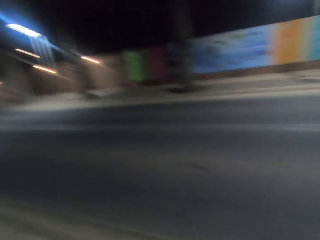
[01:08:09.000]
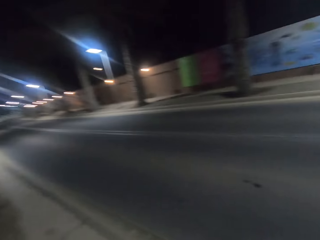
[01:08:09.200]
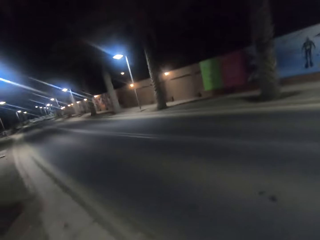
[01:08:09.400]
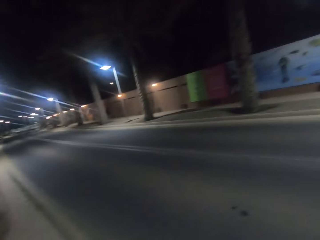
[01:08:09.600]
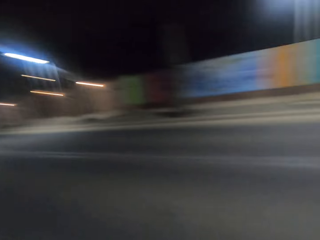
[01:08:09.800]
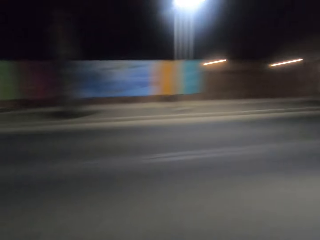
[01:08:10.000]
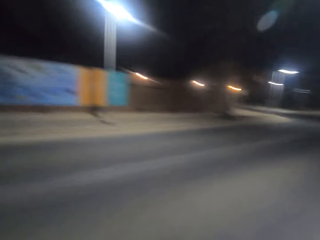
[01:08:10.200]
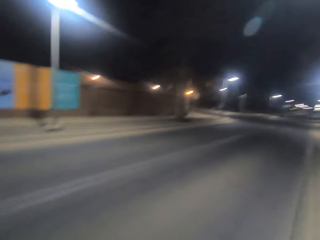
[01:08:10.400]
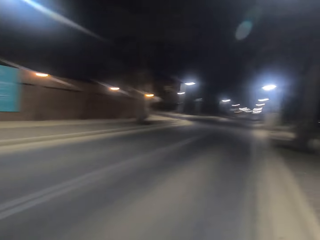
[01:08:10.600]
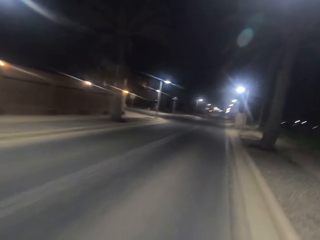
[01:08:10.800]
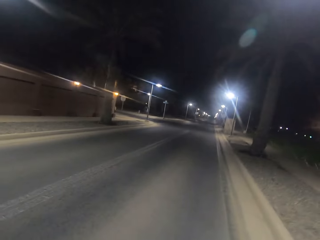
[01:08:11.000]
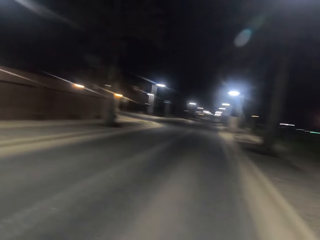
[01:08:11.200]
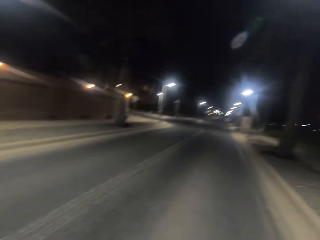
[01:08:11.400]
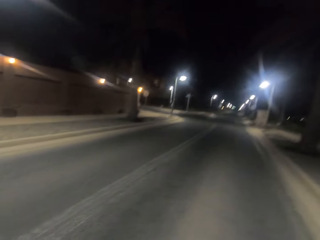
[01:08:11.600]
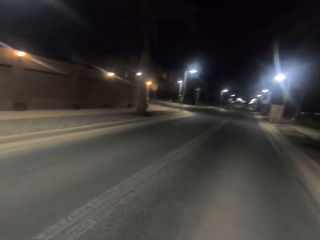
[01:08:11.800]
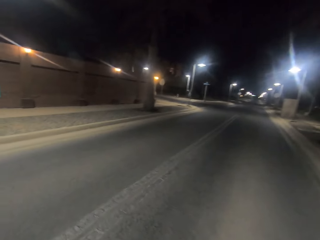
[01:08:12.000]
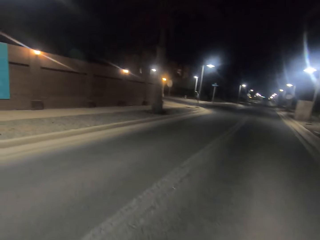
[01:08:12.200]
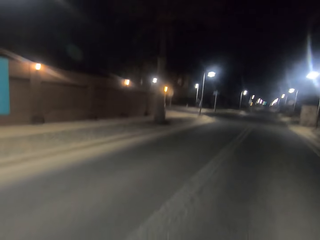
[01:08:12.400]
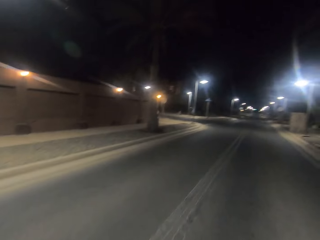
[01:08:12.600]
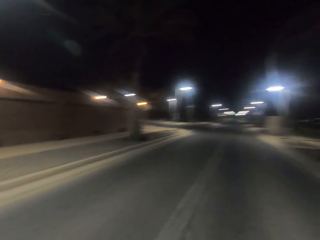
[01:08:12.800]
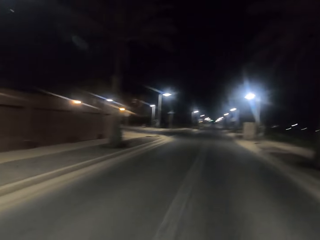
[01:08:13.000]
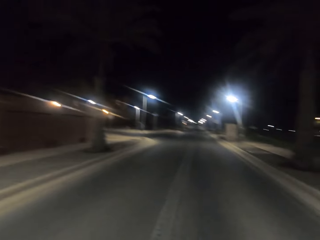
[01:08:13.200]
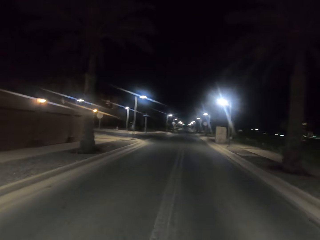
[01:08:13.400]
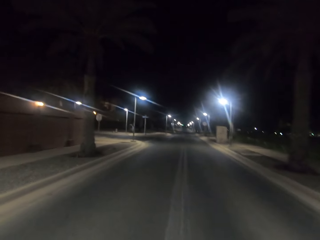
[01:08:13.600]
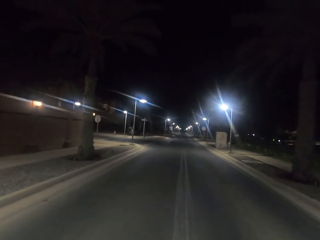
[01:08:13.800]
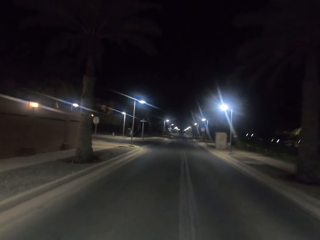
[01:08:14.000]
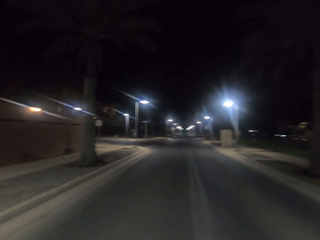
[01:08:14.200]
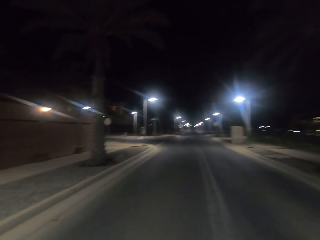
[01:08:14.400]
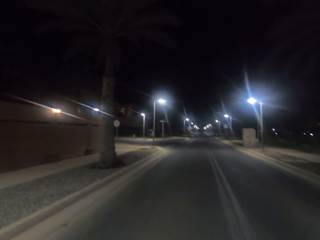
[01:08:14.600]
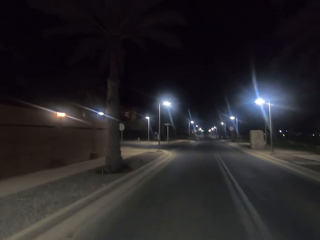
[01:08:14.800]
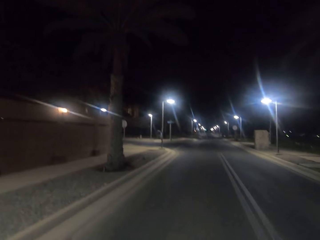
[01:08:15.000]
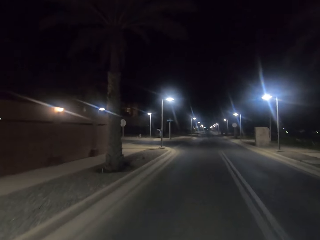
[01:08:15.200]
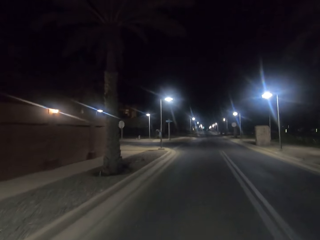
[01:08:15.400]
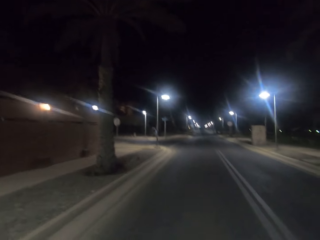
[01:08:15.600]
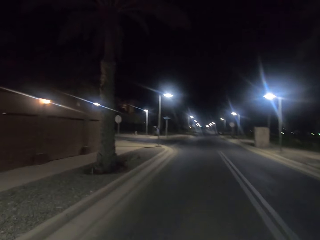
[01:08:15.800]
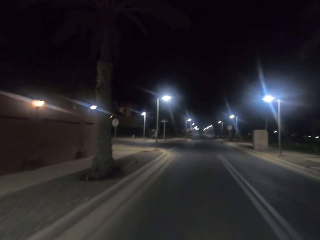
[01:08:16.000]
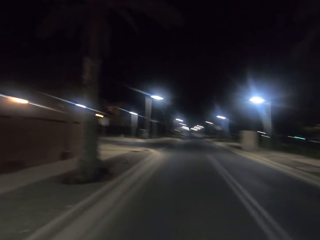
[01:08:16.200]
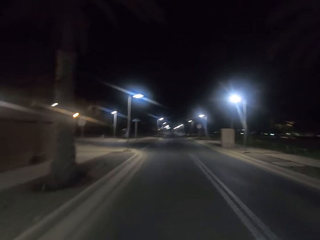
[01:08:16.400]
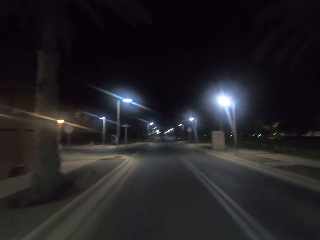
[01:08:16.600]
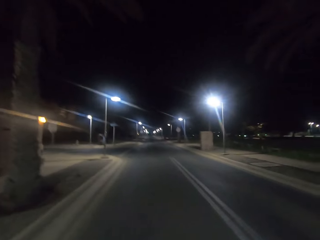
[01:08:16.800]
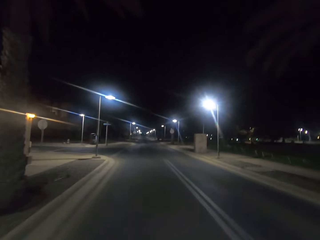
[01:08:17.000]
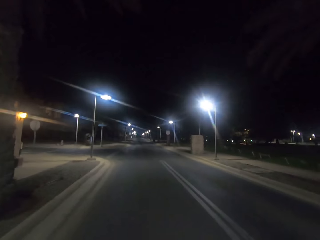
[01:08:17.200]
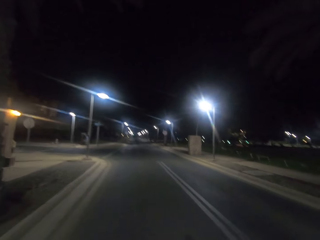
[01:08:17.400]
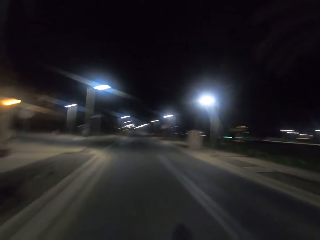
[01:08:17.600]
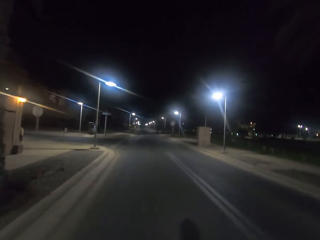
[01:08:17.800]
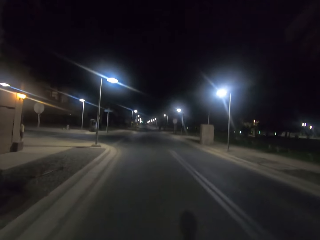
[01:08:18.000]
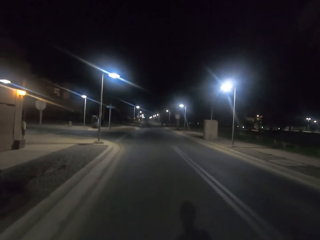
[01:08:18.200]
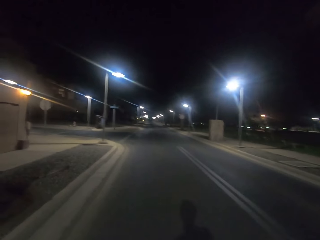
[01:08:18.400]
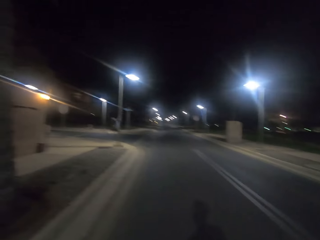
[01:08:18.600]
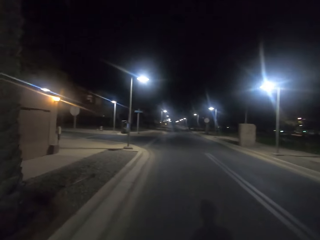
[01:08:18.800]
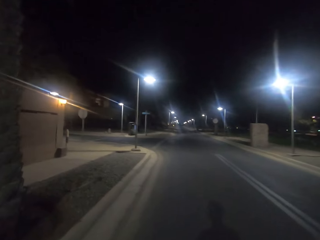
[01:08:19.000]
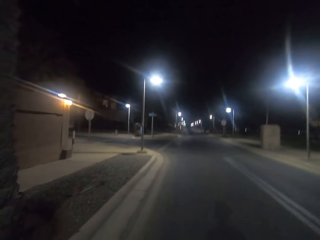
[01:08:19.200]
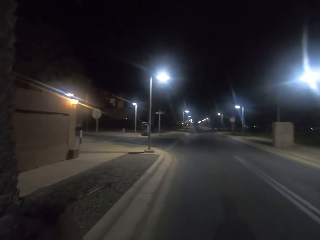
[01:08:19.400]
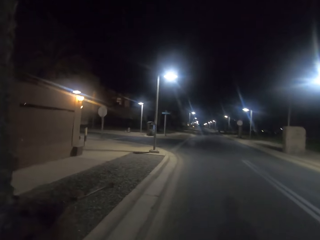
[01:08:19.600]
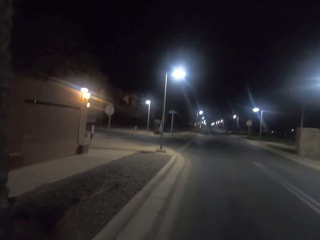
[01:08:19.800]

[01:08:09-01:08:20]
The camera wearer walks on the road. They look around. They cross the road.

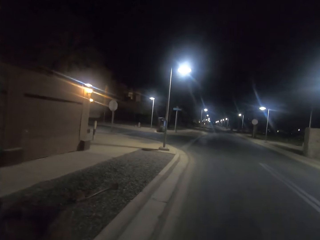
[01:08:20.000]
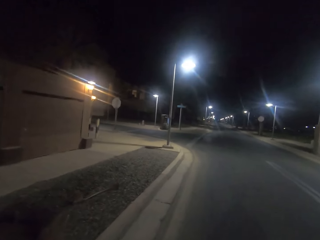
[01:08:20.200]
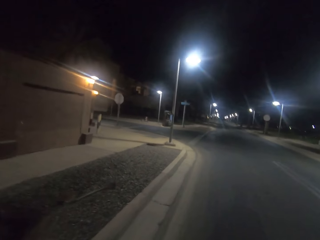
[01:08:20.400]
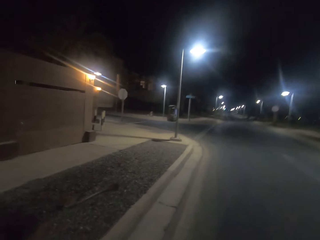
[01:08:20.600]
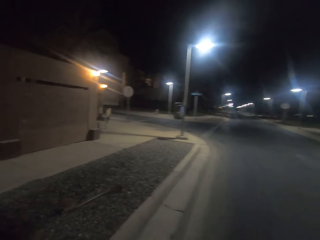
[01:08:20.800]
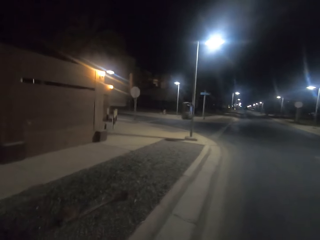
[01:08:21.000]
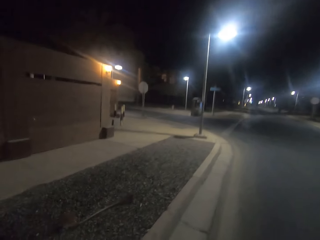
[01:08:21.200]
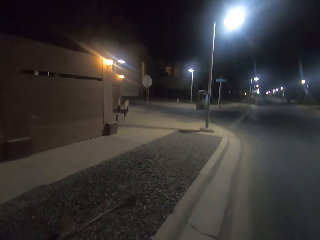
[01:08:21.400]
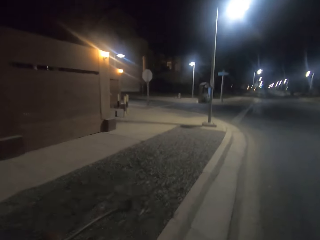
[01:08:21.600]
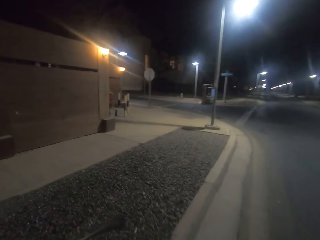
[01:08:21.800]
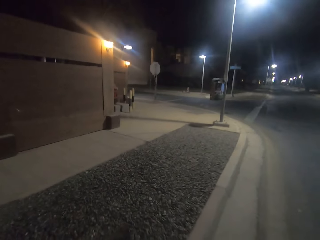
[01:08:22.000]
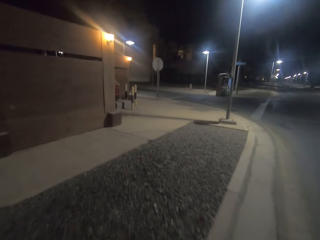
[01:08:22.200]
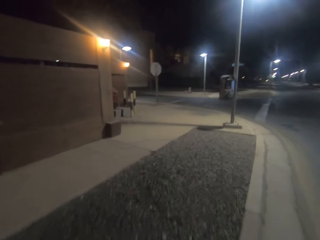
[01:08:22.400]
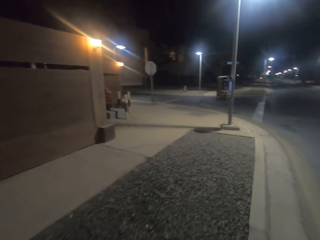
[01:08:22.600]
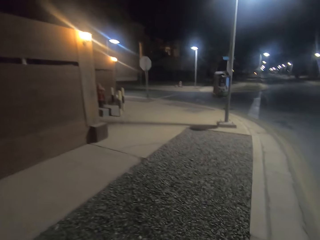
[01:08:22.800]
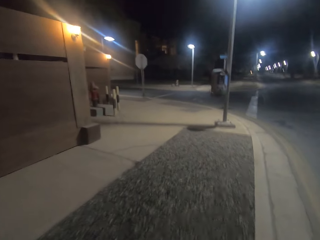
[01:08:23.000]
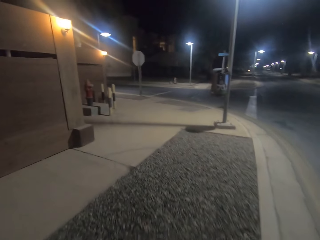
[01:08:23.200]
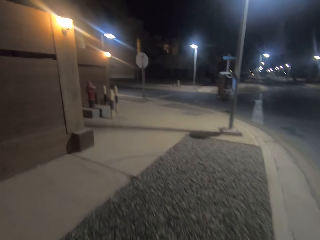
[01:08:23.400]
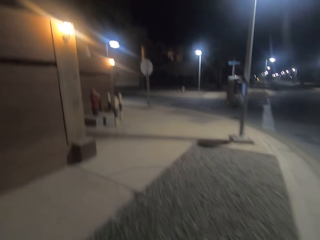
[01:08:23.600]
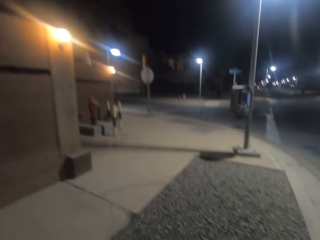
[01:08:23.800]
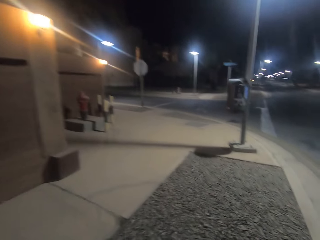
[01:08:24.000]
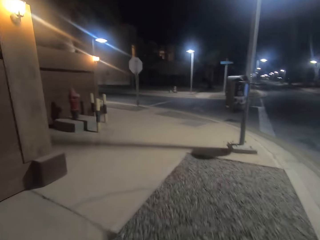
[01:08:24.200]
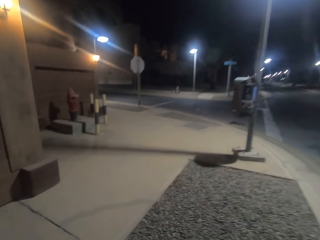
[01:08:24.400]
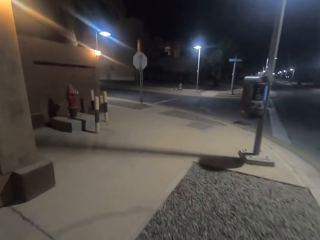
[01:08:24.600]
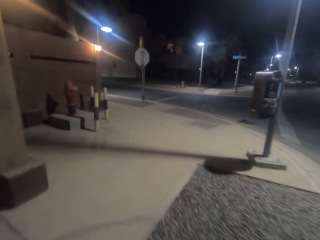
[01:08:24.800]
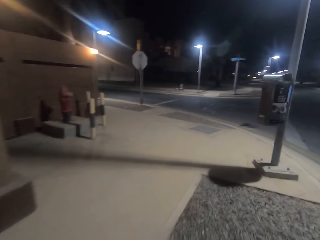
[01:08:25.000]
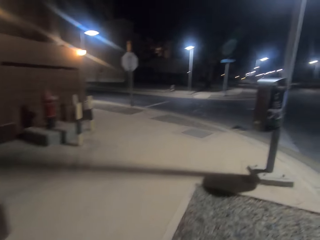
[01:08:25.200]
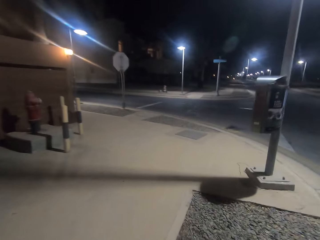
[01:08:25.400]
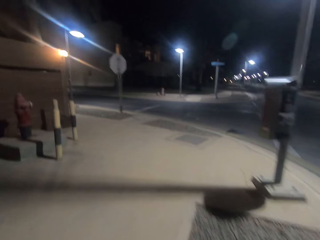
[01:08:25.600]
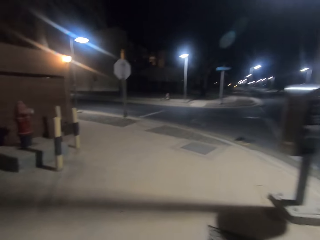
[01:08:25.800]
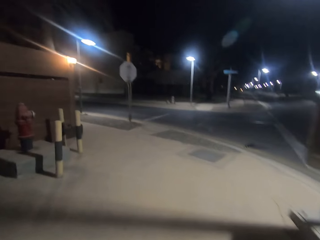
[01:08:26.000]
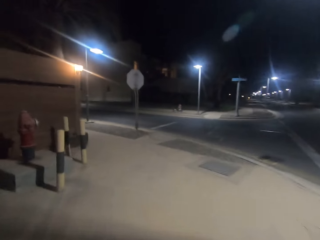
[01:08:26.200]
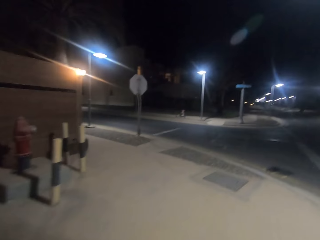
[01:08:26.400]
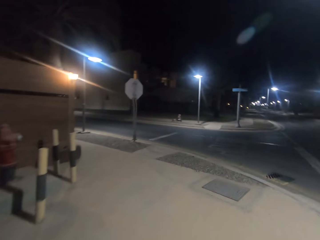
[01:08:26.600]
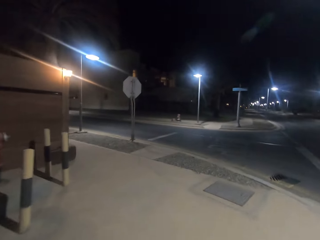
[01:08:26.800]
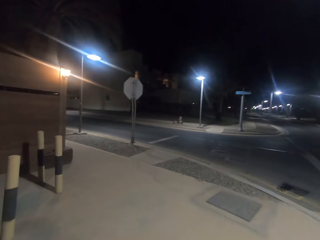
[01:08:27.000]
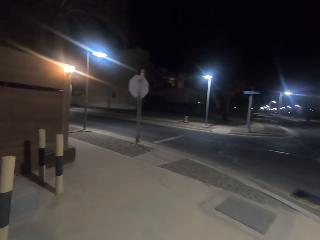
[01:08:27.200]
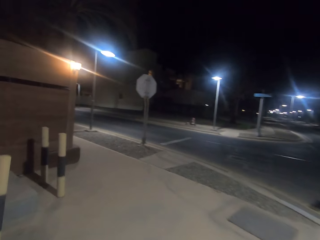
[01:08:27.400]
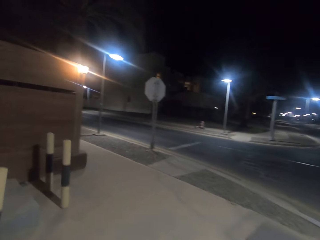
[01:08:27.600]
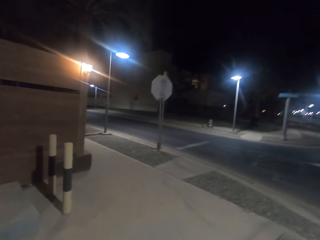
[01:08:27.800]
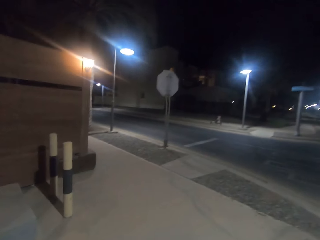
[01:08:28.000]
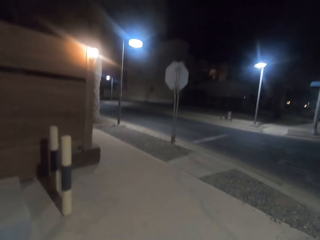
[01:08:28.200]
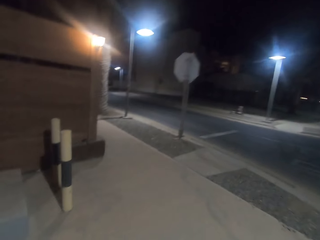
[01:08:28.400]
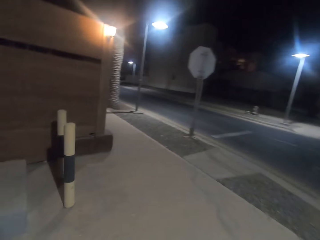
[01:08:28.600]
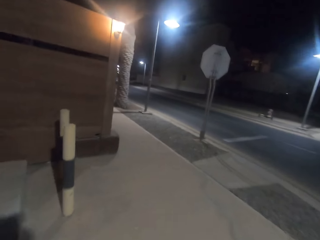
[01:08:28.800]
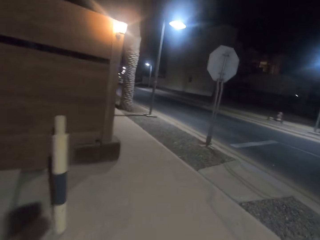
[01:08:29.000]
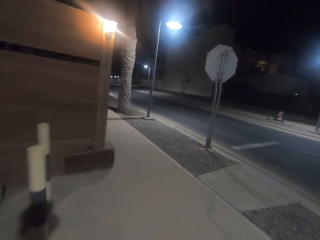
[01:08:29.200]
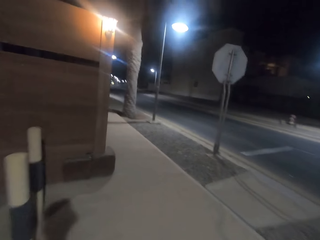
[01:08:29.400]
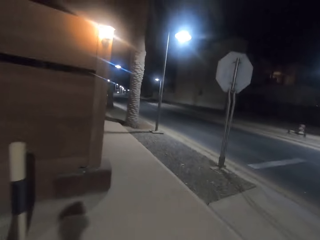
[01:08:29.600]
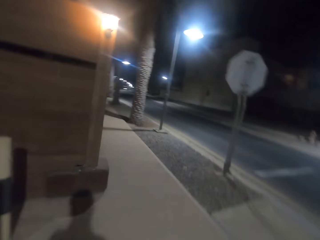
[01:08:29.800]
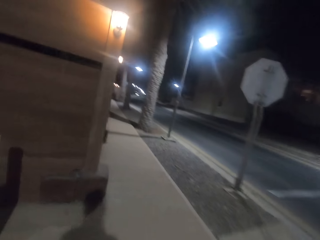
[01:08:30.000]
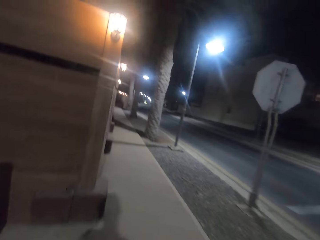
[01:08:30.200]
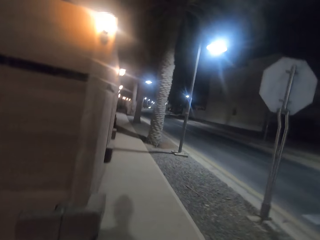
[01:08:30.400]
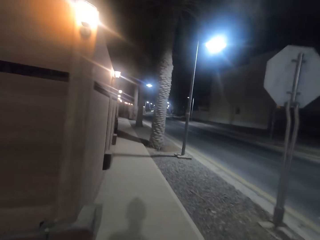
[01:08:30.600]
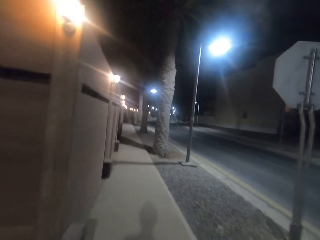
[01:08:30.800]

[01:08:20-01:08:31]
The camera wearer walks on the sidewalk.
